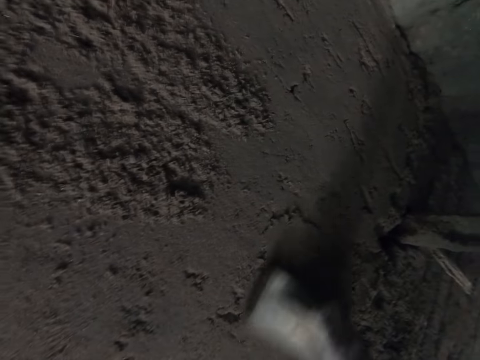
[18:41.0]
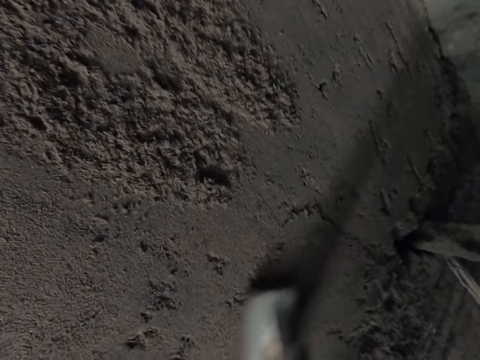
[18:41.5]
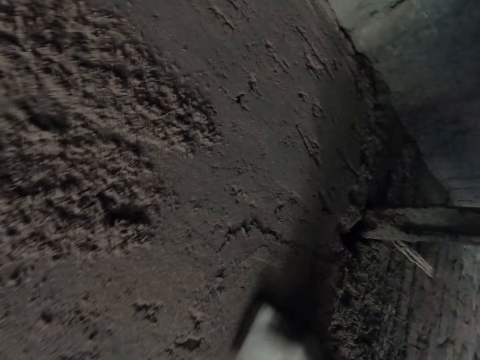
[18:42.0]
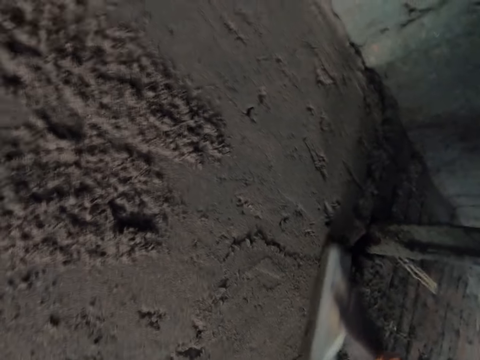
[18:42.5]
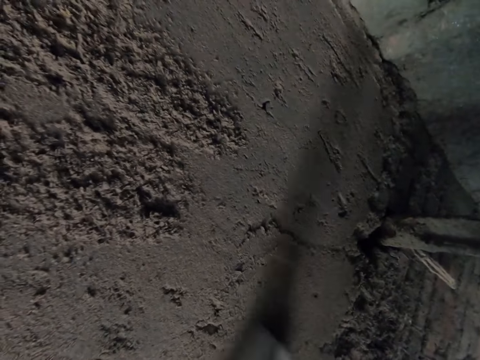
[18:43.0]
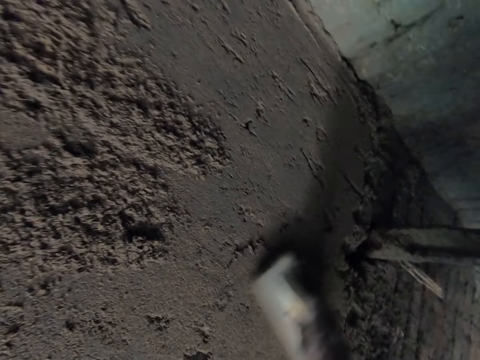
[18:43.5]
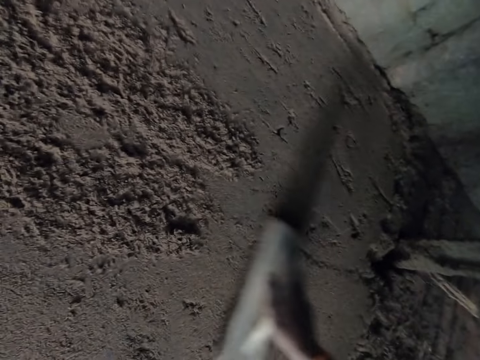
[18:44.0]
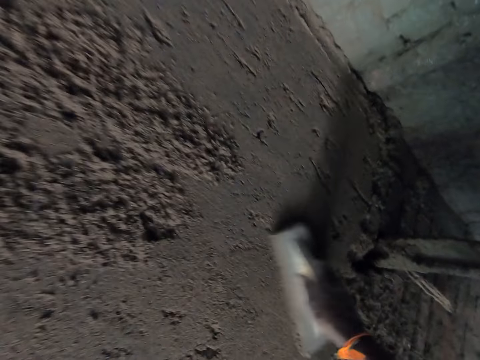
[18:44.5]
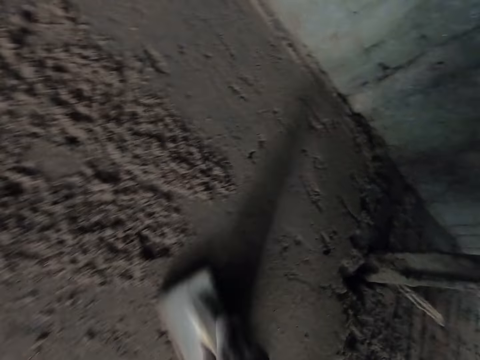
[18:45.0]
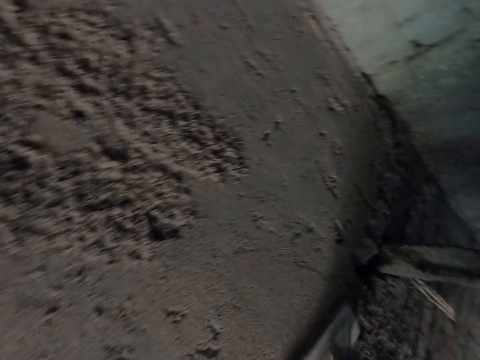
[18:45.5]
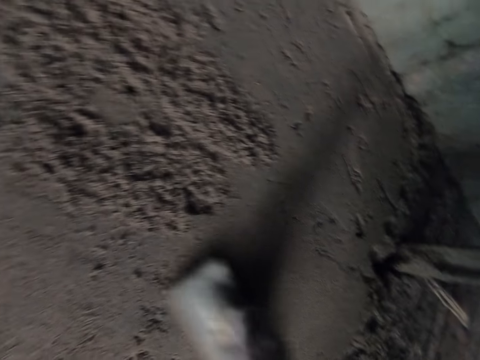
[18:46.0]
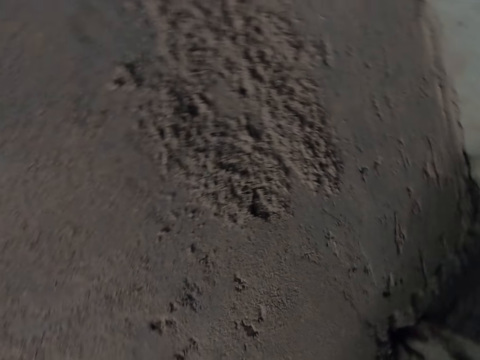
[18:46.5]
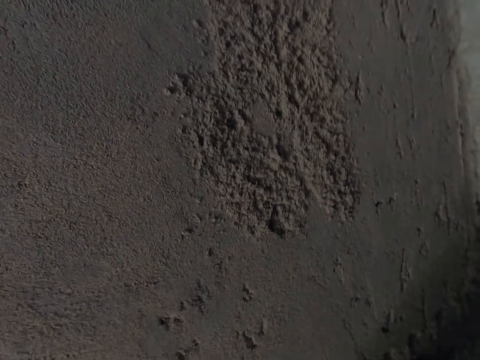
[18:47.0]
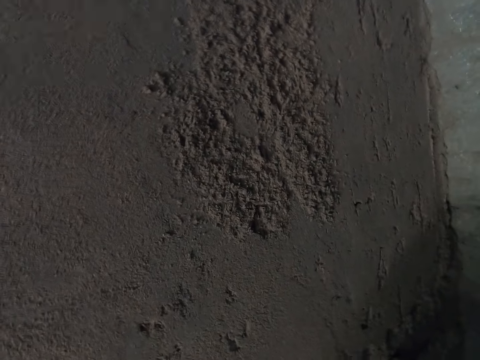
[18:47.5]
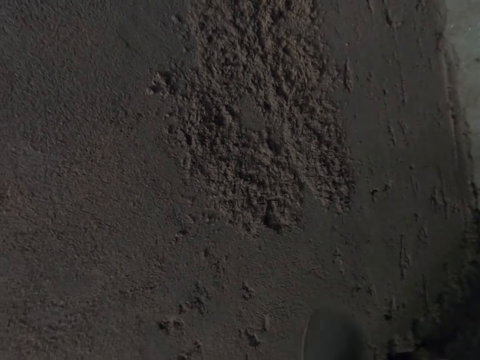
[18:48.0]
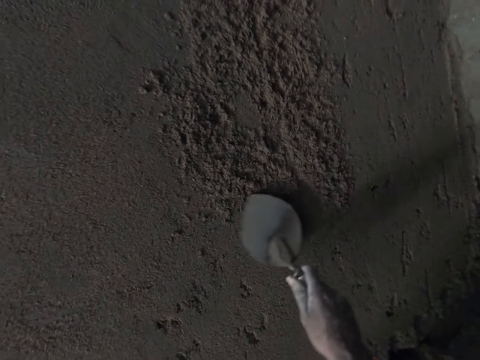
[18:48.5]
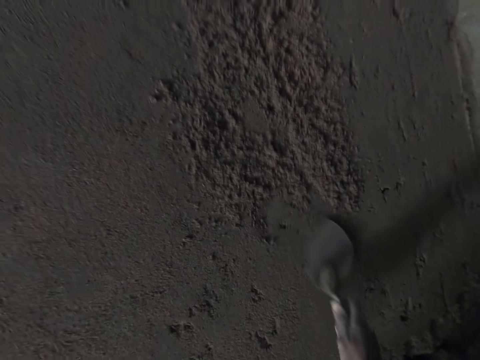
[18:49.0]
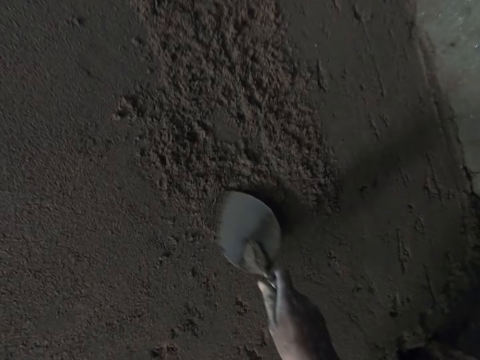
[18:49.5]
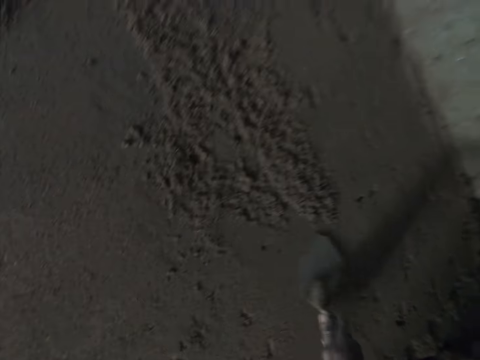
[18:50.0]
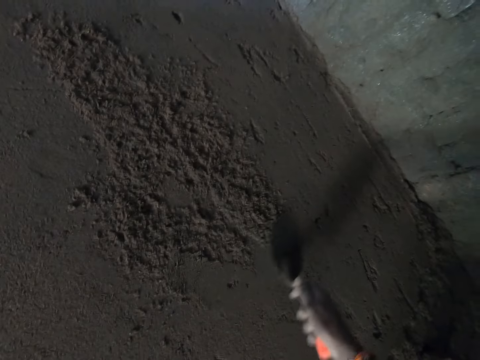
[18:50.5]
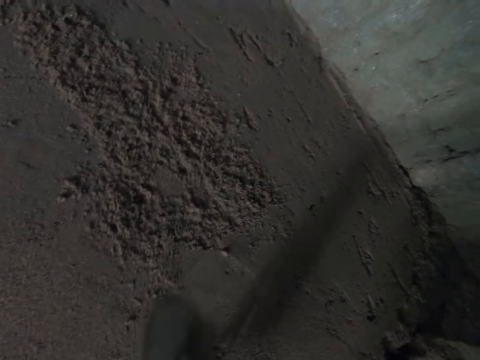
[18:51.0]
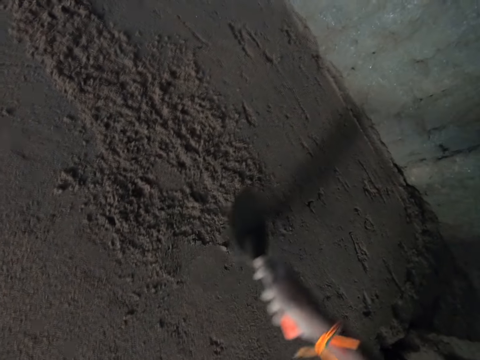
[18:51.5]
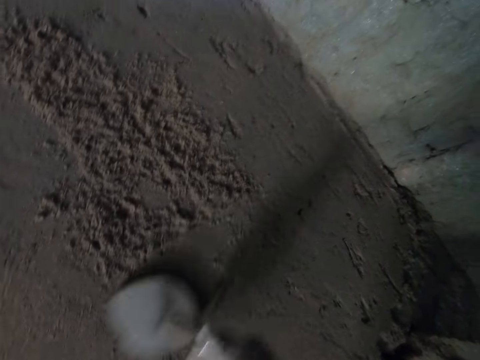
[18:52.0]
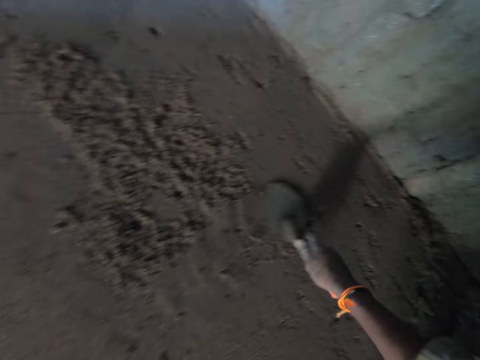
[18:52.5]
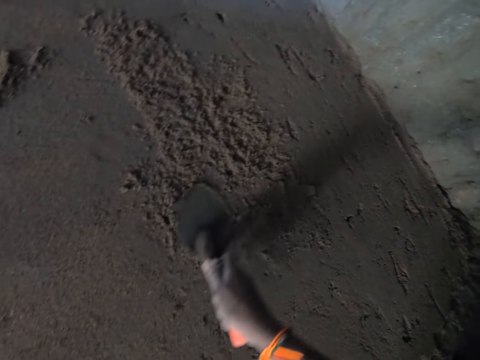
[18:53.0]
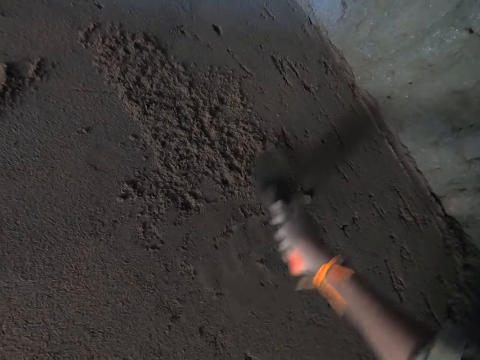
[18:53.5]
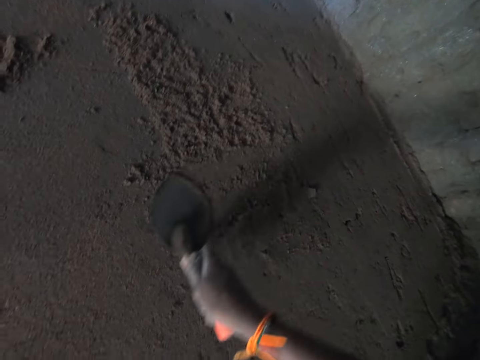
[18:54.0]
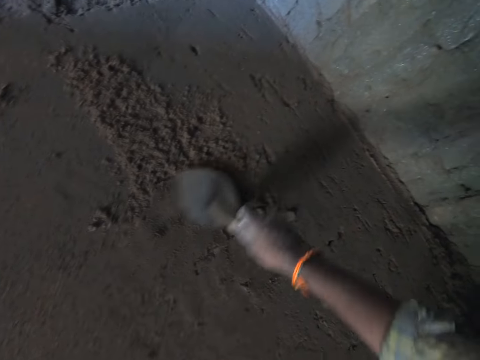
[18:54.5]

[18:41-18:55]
The camera wearer smoothens the wall with a wooden float in his right hand. He drops the wooden float on a bamboo stand with his right hand. He moves a wooden trowel away from the wall. He picks up the hand shovel with his right hand. He smoothens the sand on the wall with the hand shovel in his right hand.

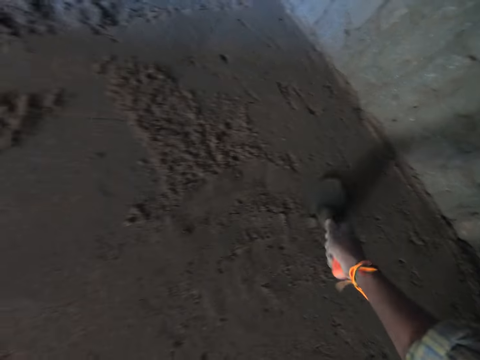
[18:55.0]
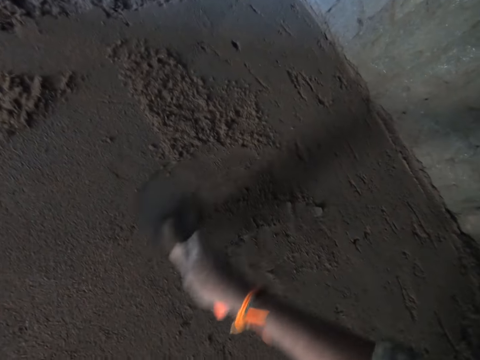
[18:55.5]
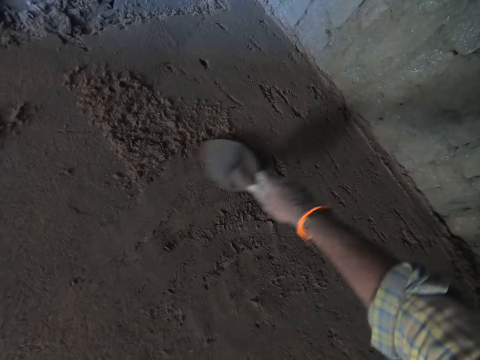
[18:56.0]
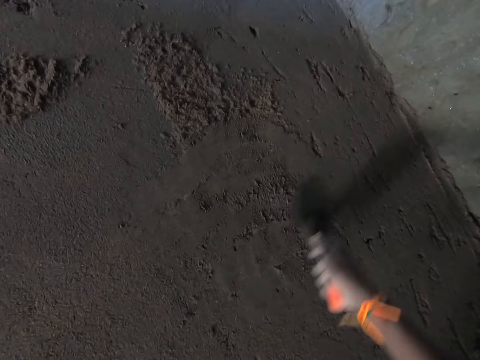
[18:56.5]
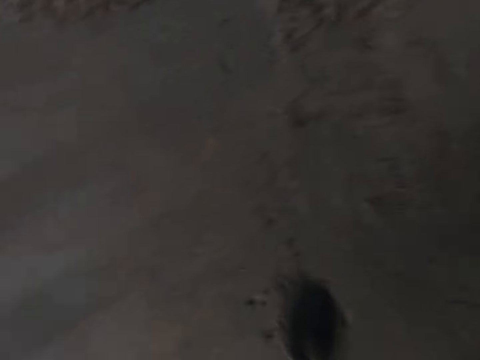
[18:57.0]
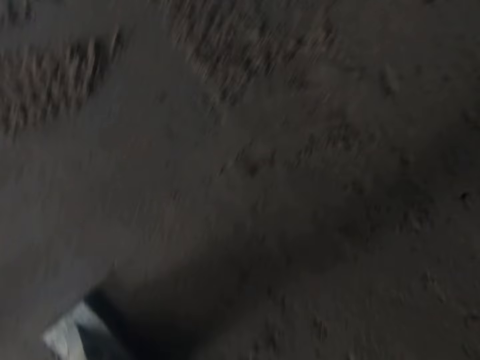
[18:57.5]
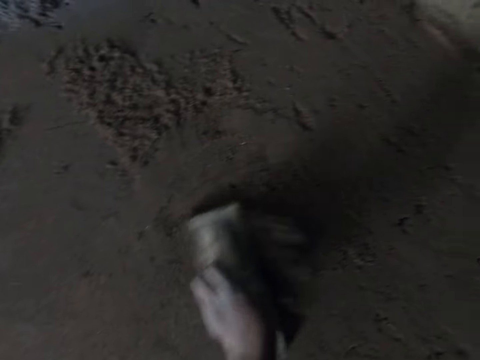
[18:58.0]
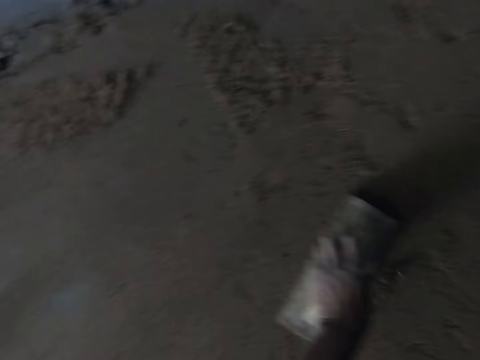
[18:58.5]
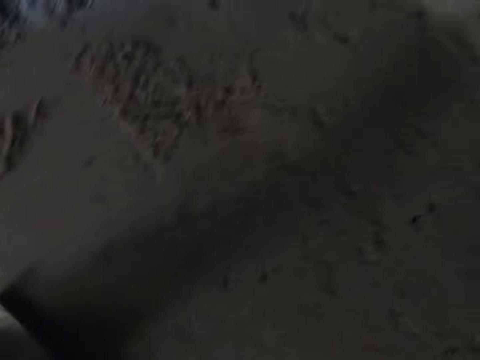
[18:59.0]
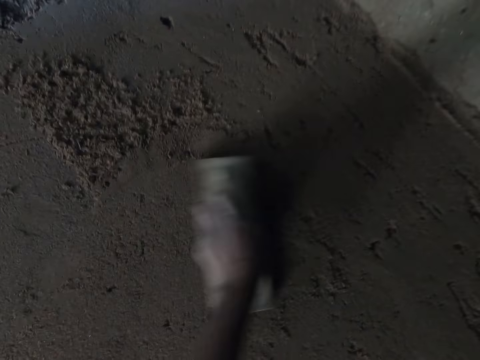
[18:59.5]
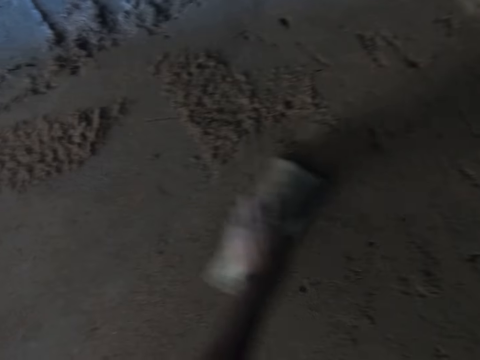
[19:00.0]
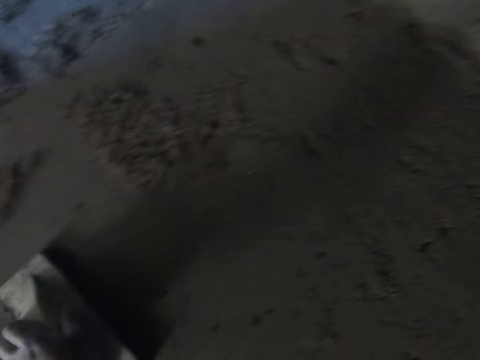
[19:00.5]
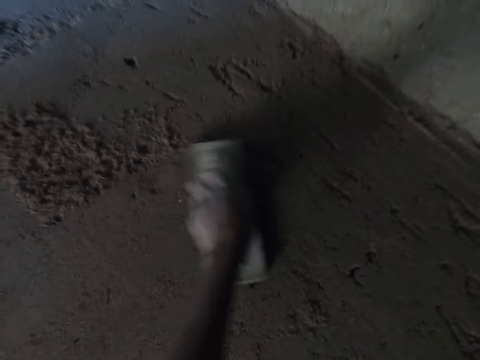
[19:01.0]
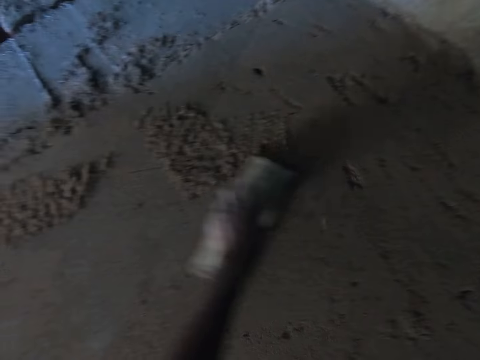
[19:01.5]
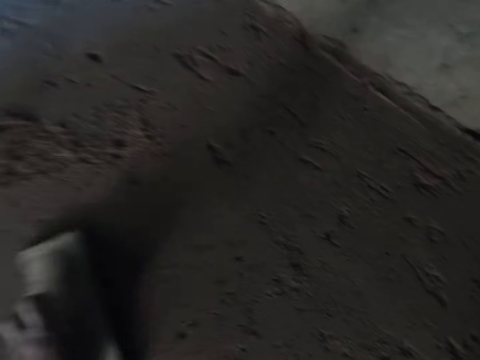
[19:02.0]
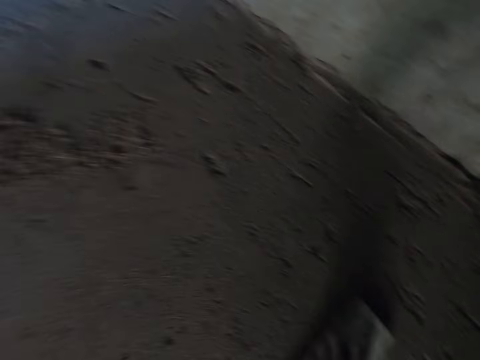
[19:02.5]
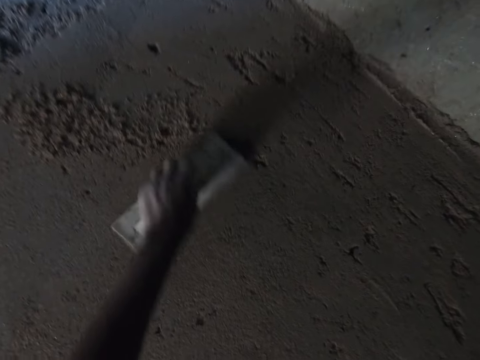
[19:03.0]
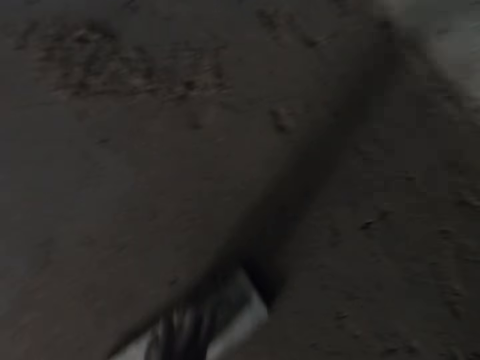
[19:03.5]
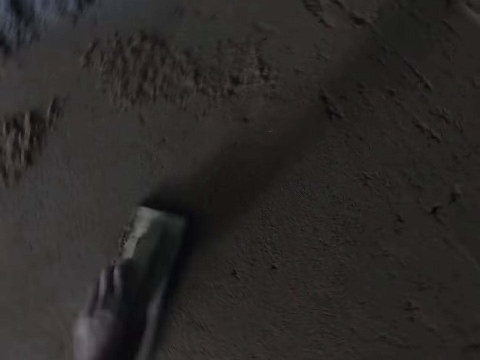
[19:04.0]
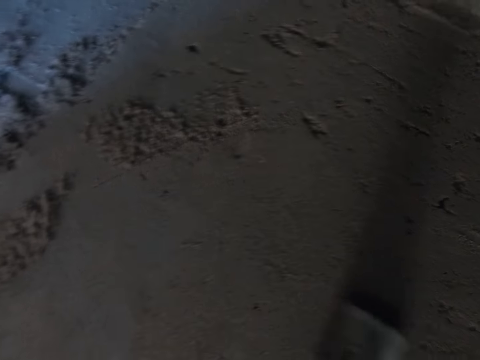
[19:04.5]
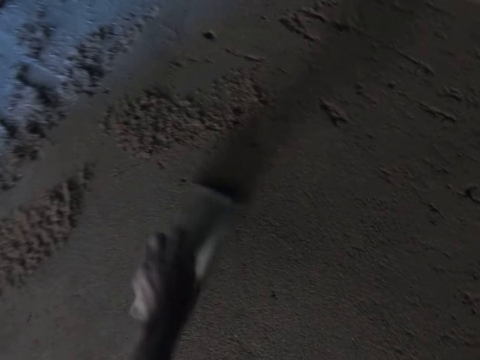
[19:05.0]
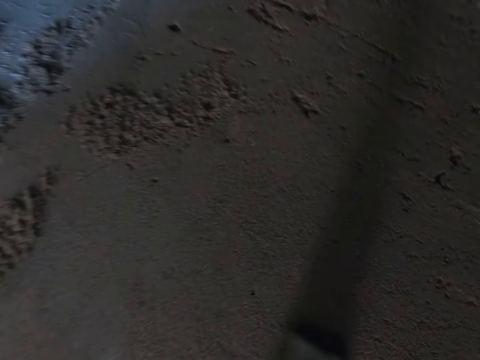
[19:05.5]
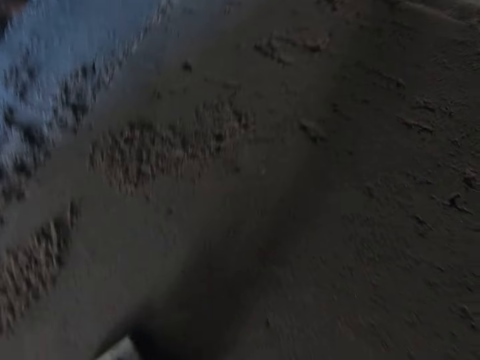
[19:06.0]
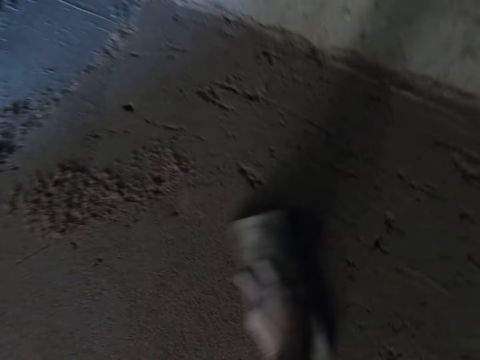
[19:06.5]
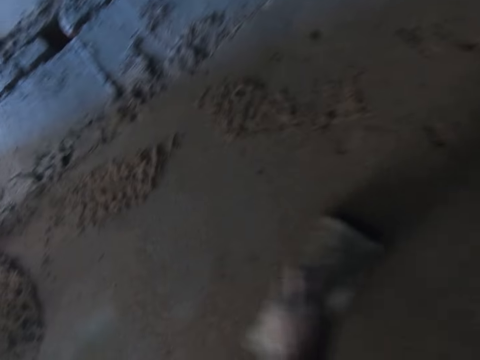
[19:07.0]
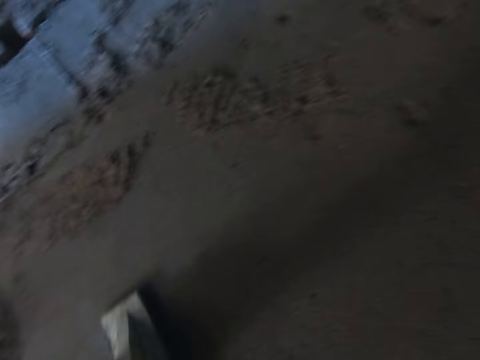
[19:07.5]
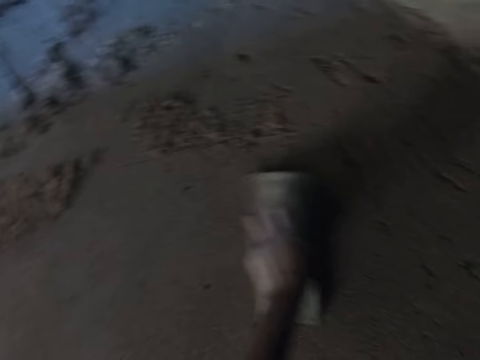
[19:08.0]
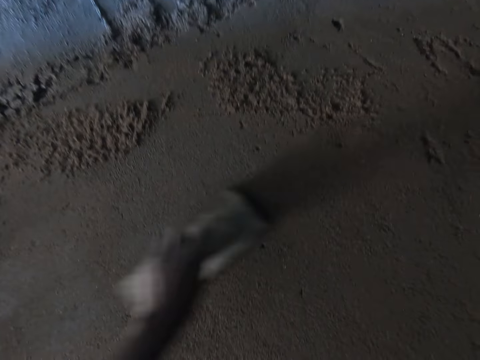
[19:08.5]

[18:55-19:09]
The camera wearer smoothens the sand on the wall with the wooden float in his left hand. He moves a trowel away from the wall.
